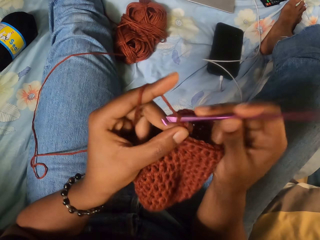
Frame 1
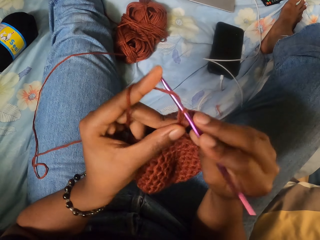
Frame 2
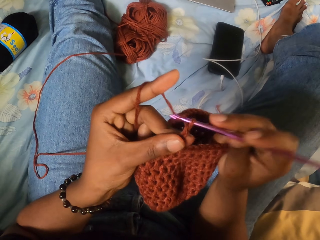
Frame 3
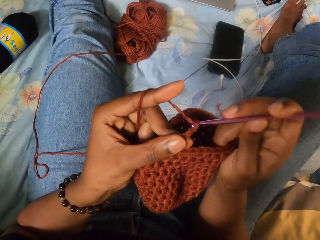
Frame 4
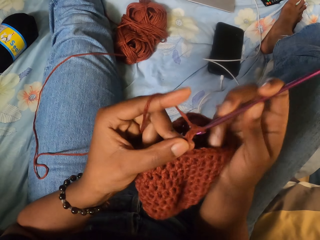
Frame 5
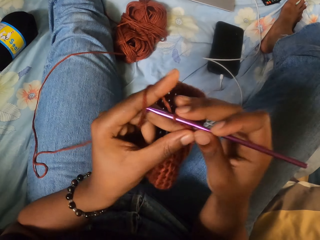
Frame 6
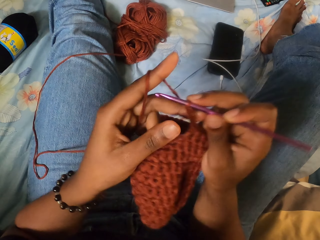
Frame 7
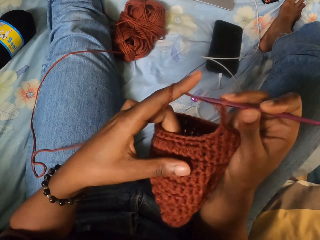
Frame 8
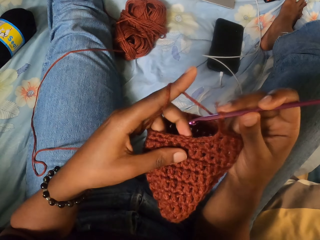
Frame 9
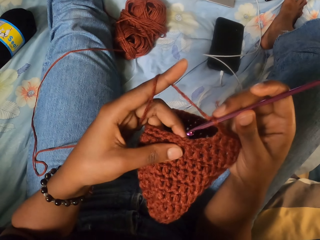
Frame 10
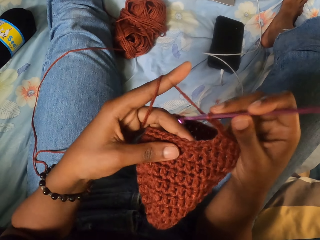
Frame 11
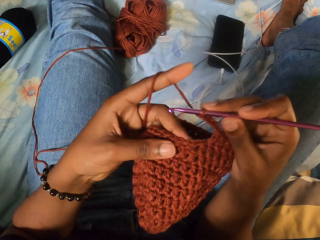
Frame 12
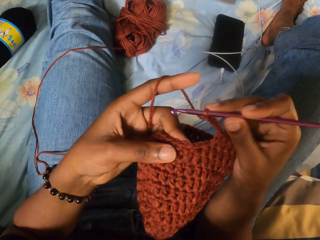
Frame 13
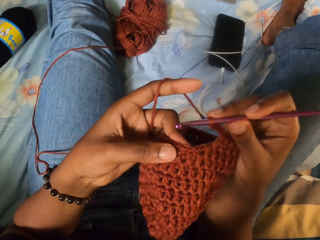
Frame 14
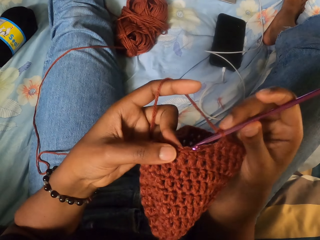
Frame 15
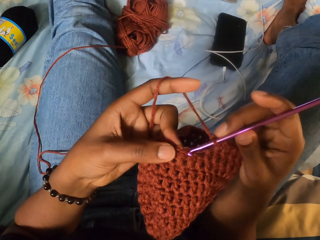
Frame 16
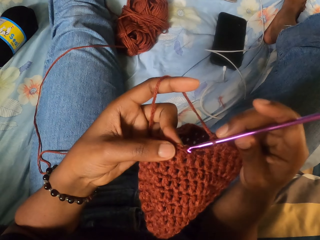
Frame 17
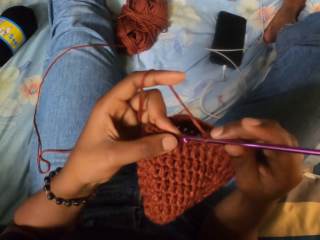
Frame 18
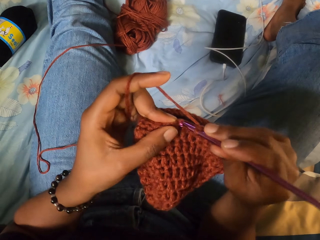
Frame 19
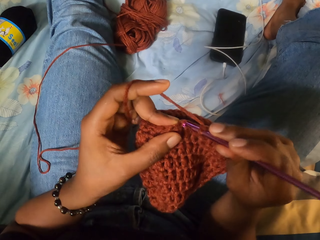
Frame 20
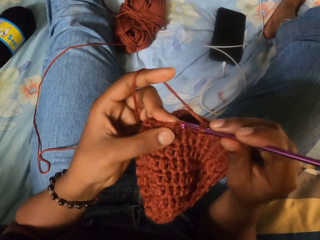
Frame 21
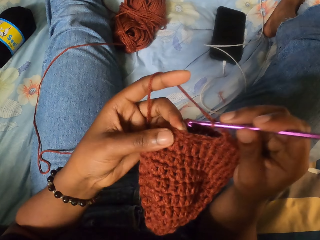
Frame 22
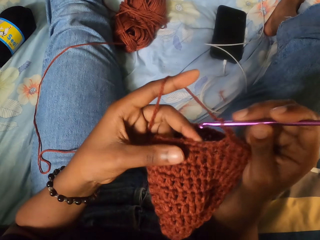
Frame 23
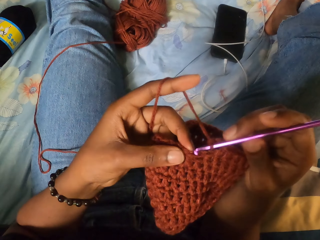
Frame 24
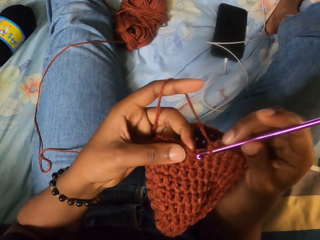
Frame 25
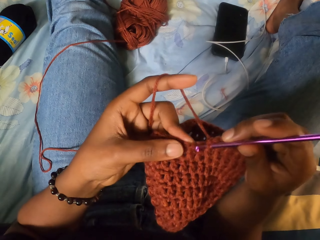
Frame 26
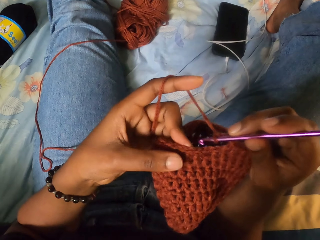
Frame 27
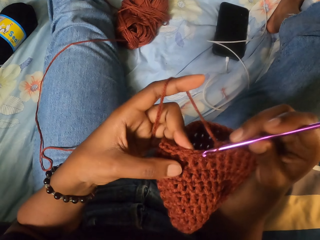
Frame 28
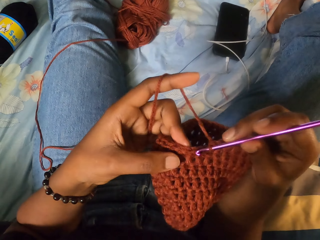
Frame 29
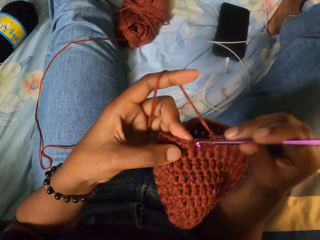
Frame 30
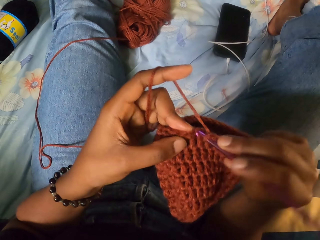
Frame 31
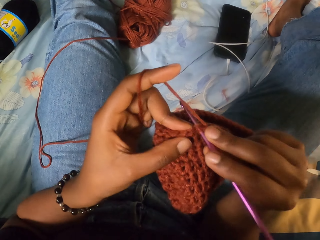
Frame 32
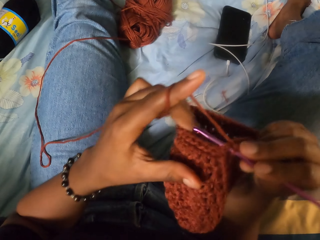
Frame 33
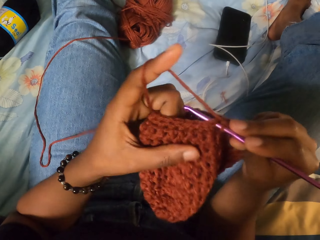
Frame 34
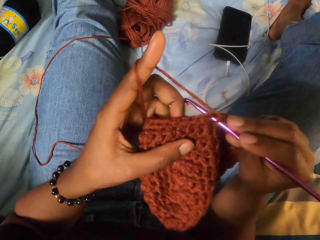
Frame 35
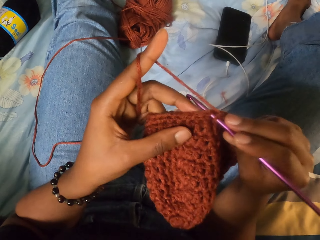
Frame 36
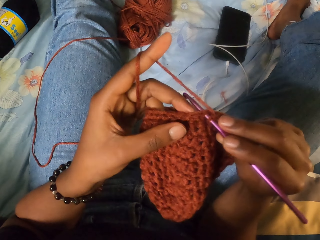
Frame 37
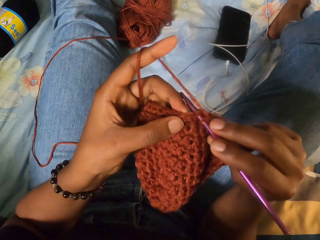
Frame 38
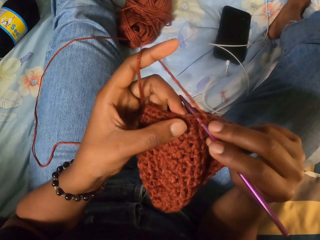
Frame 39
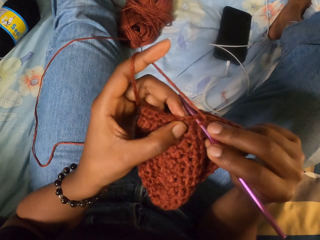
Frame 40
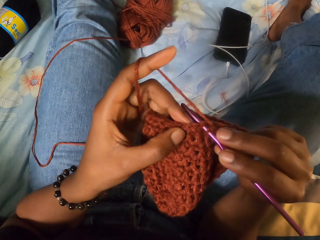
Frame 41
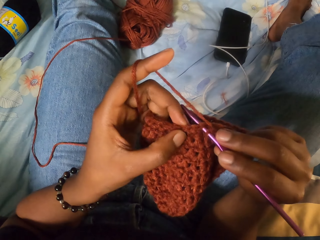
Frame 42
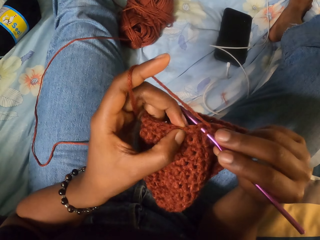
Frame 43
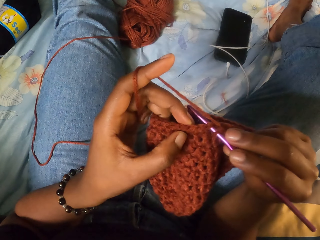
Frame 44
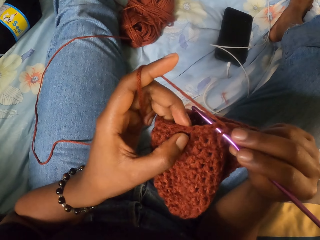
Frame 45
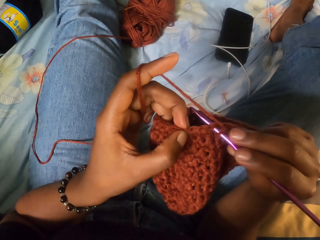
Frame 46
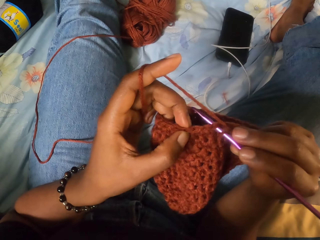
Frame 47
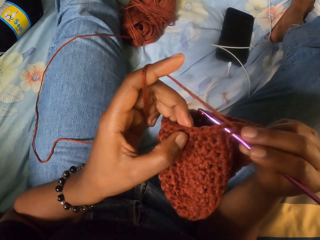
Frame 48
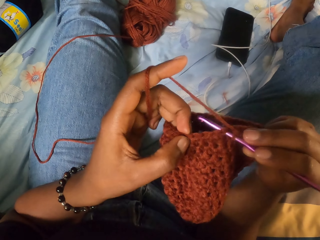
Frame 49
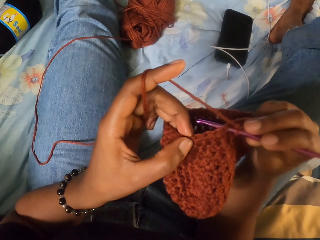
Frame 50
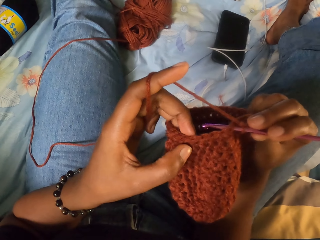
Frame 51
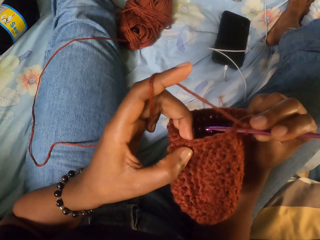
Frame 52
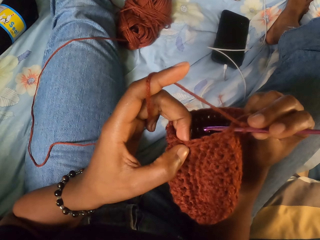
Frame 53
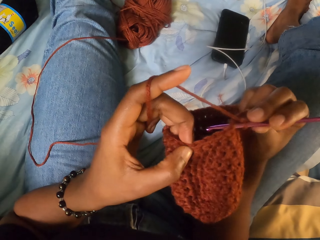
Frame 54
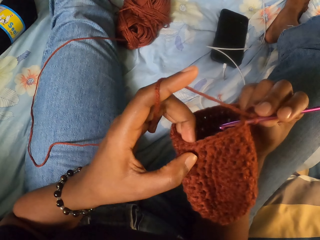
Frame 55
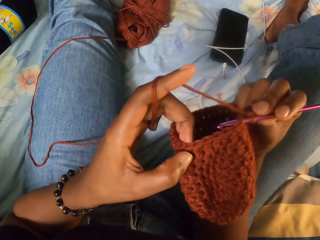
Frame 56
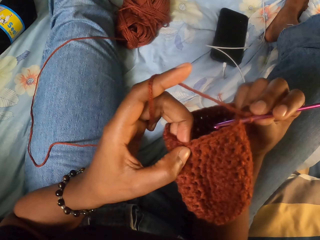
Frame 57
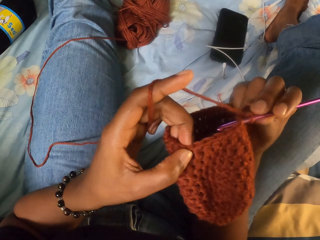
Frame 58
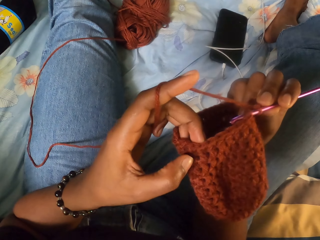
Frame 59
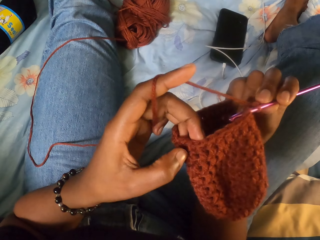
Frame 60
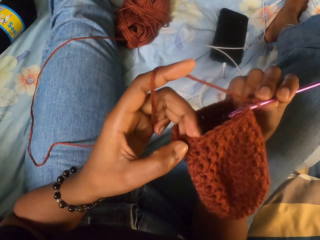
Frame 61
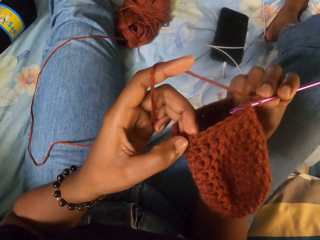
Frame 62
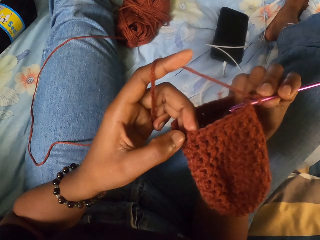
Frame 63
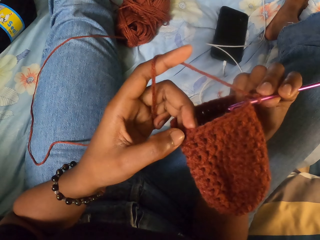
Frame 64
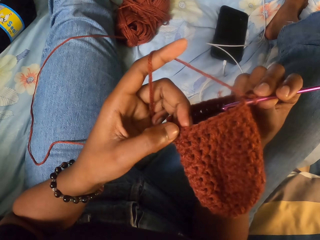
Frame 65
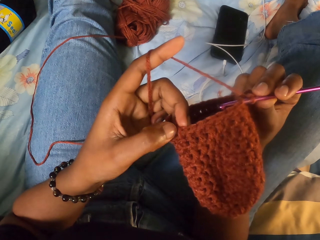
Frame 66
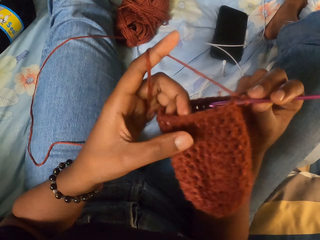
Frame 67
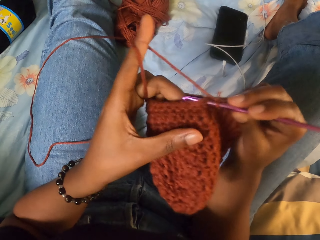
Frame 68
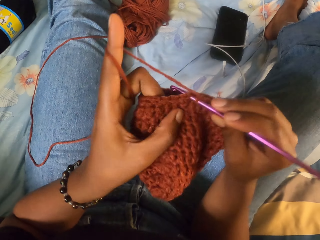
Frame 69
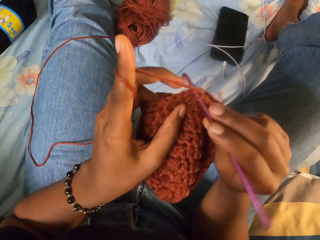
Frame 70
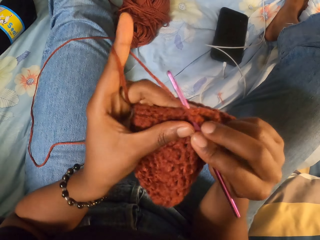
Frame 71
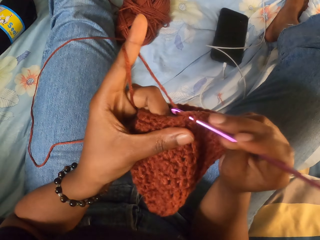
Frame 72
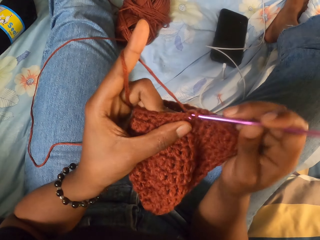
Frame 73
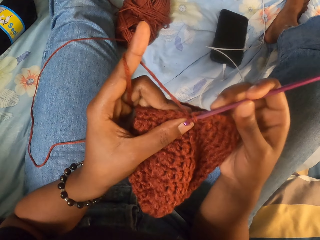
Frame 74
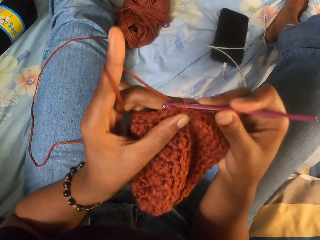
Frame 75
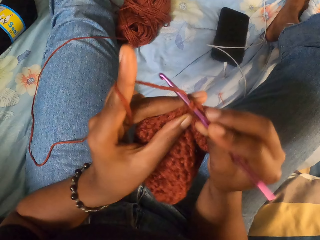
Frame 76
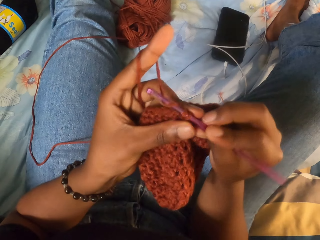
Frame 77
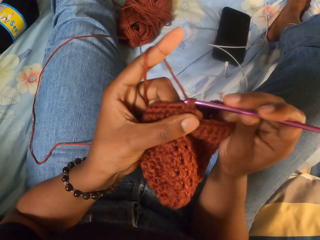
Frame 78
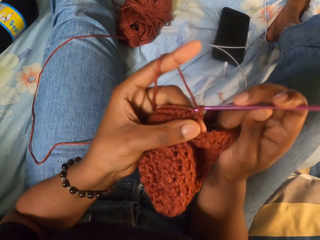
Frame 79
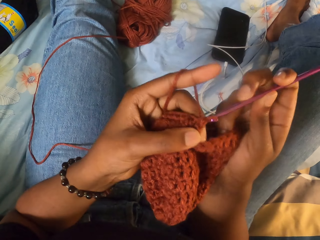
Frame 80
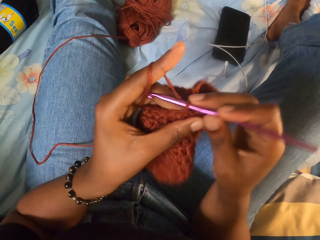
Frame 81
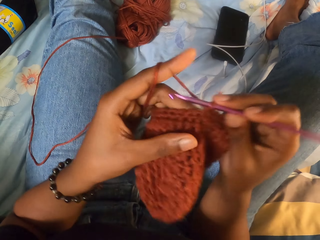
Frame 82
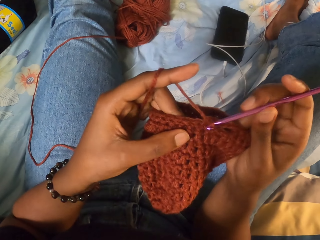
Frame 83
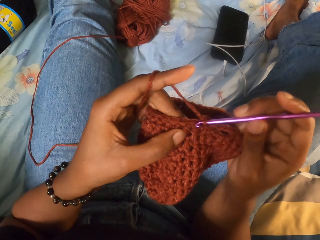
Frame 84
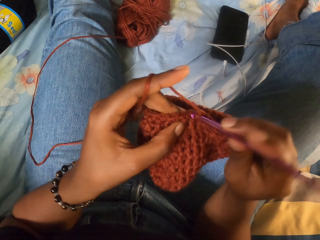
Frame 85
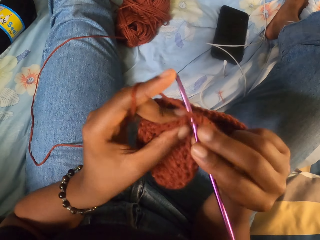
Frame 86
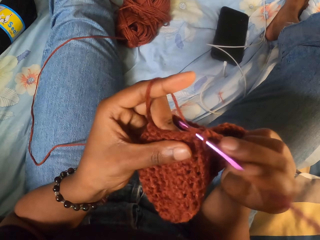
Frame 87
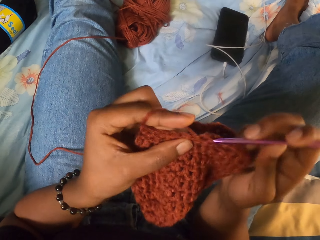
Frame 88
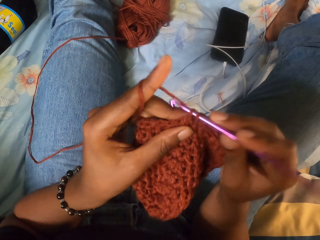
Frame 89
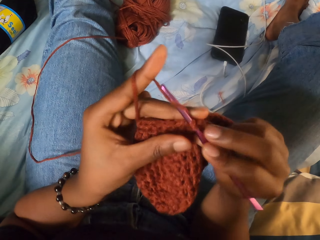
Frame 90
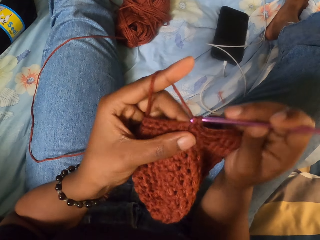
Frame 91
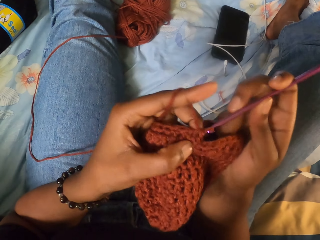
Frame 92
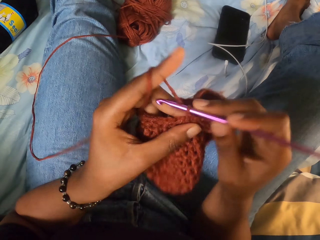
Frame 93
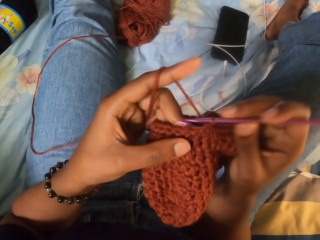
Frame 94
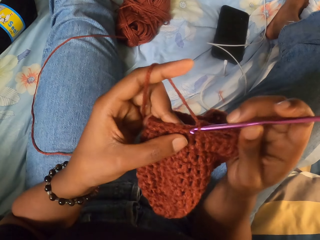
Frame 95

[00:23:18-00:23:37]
The camera wearer adjusts the fabric. They knit the fabric with the crochet. They count the lines on the fabric. They knit the fabric with the crochet.

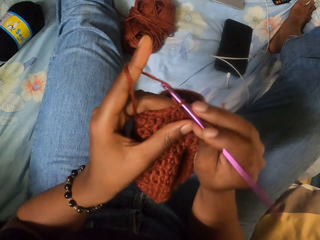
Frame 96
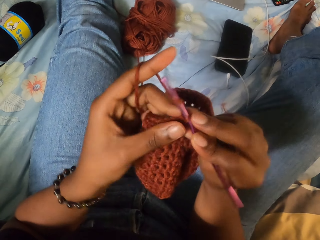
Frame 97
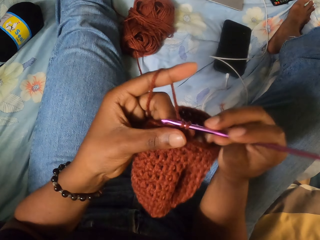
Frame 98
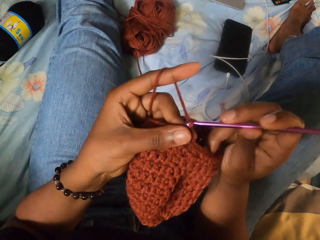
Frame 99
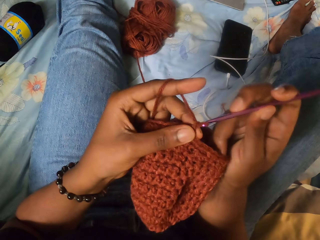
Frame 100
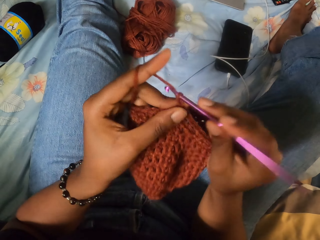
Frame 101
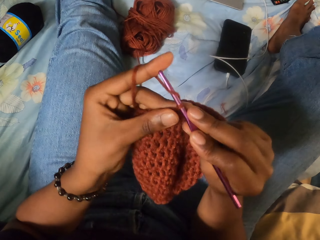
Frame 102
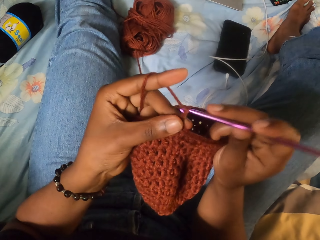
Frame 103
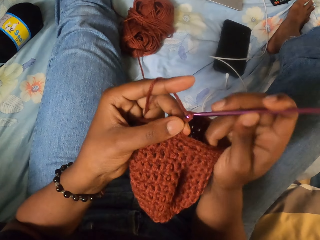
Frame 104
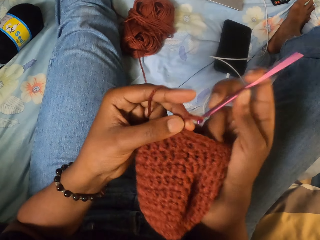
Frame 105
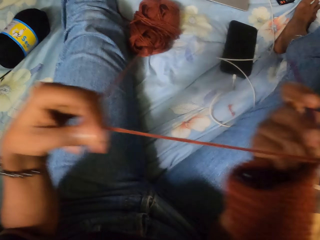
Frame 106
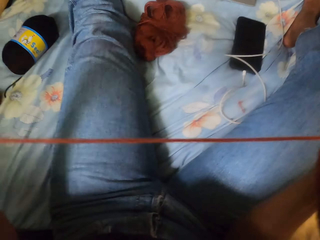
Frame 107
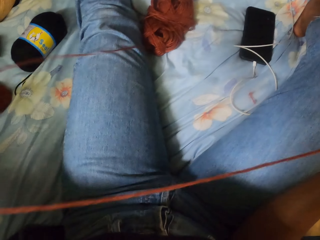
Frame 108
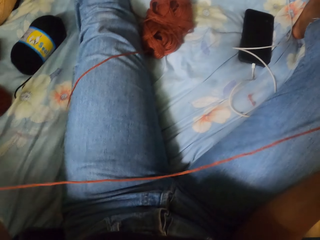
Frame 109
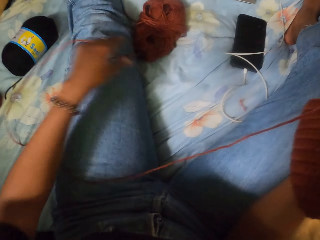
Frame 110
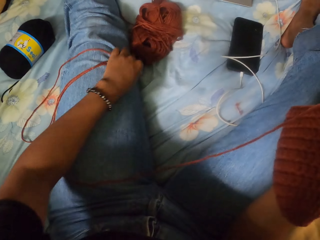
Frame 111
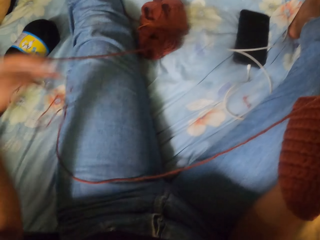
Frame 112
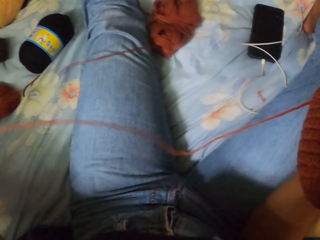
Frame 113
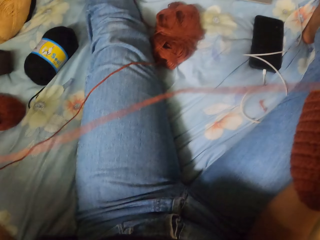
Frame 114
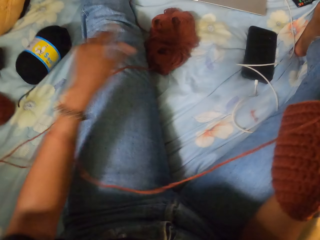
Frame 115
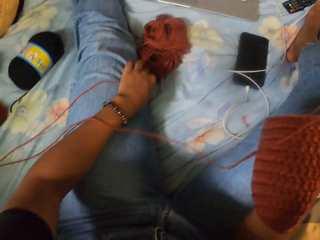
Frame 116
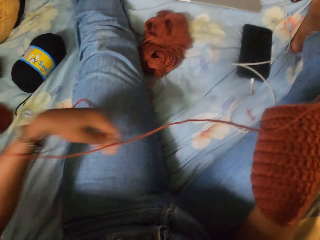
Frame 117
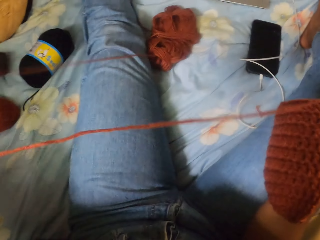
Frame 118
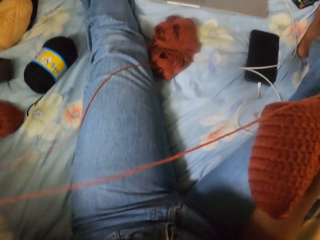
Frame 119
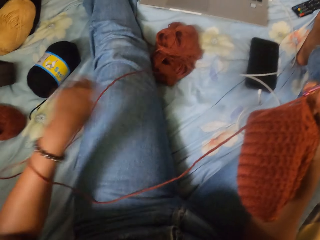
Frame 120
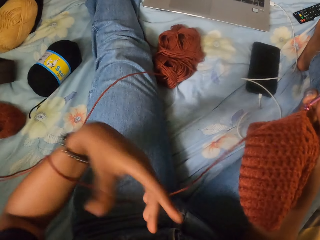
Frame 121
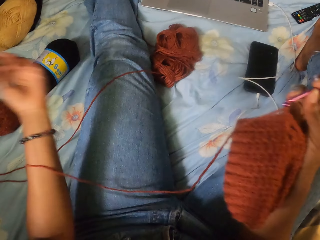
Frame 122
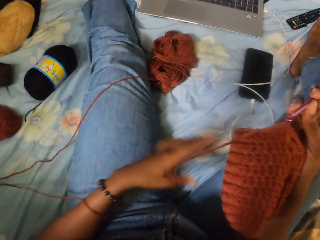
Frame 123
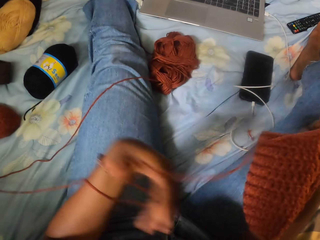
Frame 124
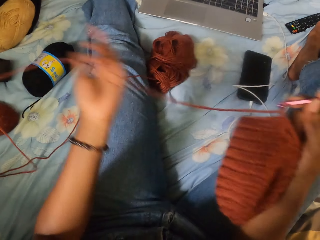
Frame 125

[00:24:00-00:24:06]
The camera wearer stretches a string of yarn with her left hand. She straightens the fabric. She pulls out the string of yarn from a bundle on a bed with her left hand.
